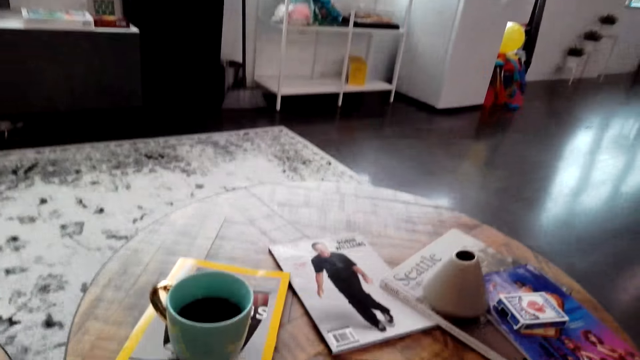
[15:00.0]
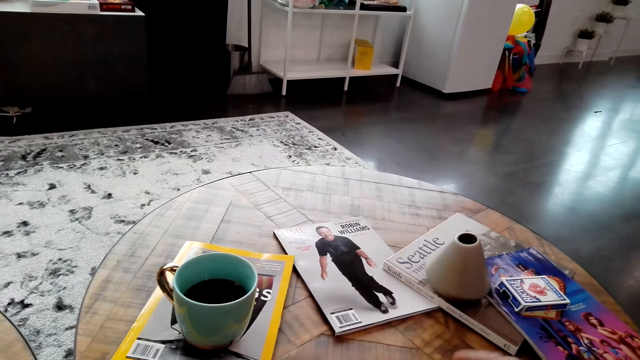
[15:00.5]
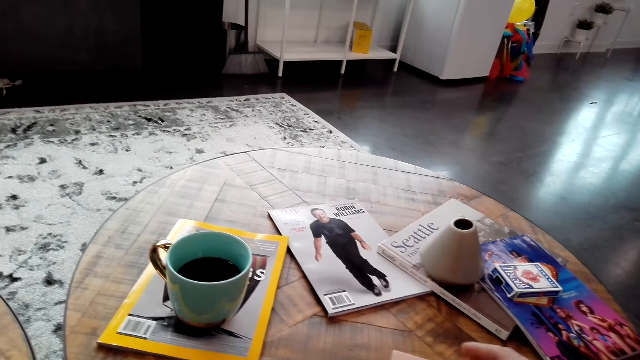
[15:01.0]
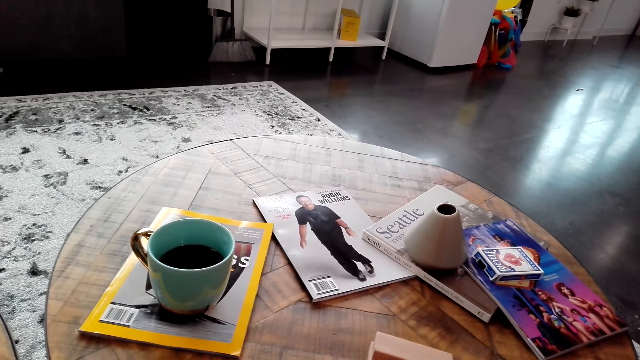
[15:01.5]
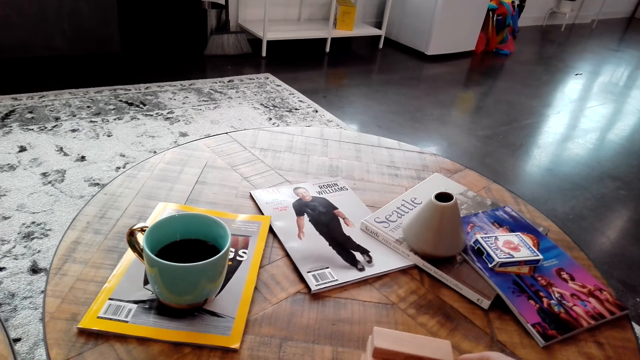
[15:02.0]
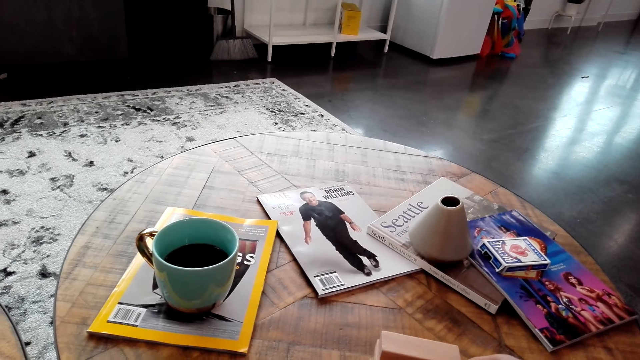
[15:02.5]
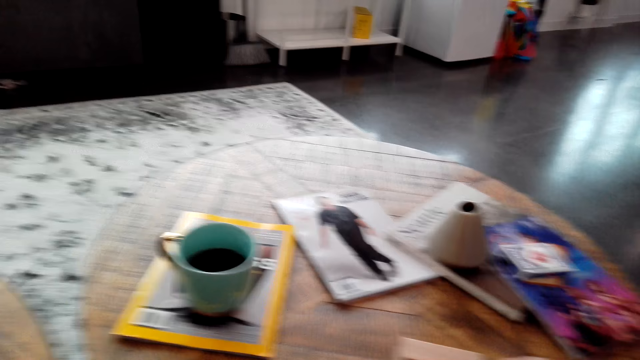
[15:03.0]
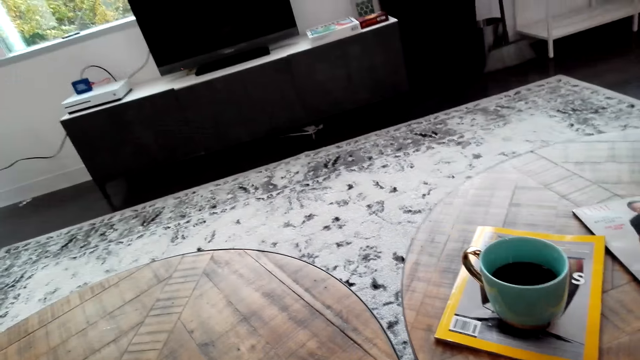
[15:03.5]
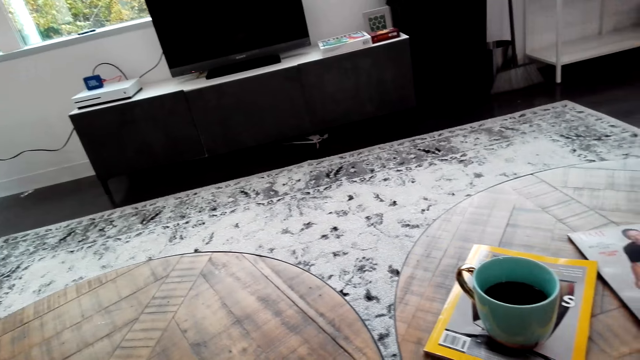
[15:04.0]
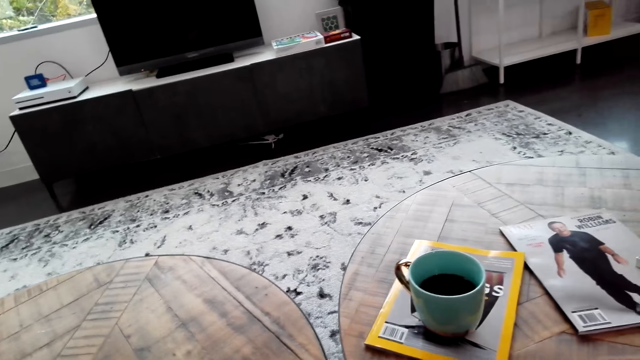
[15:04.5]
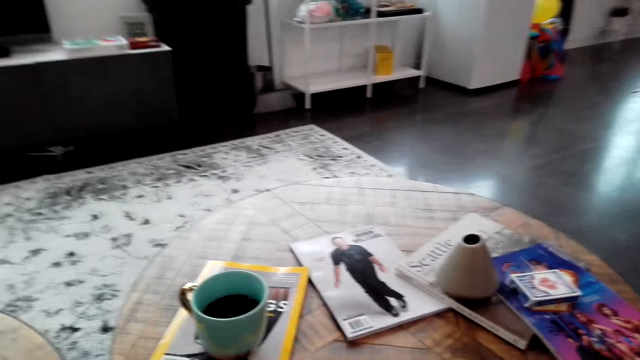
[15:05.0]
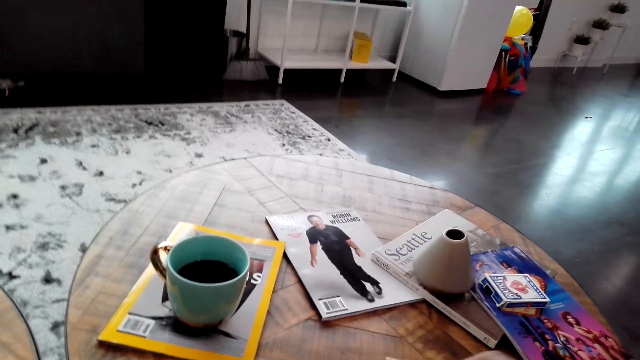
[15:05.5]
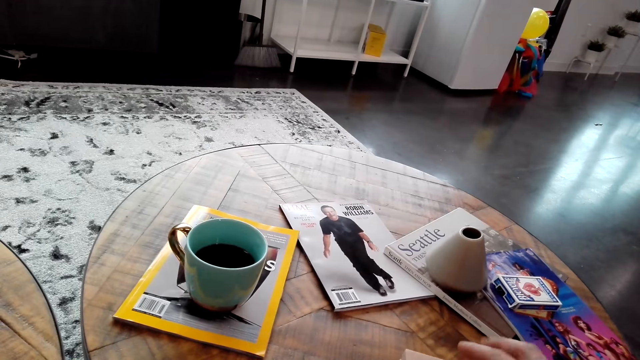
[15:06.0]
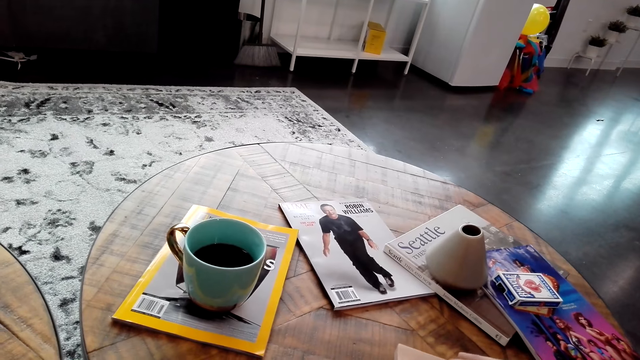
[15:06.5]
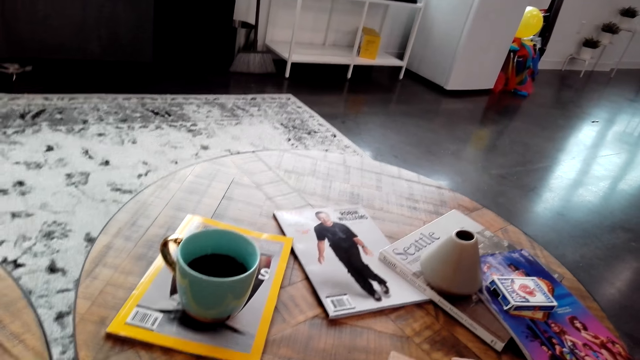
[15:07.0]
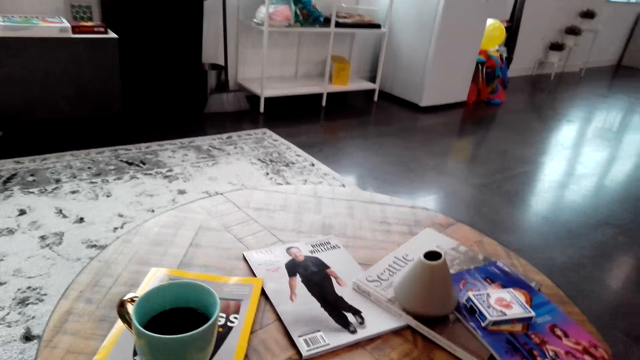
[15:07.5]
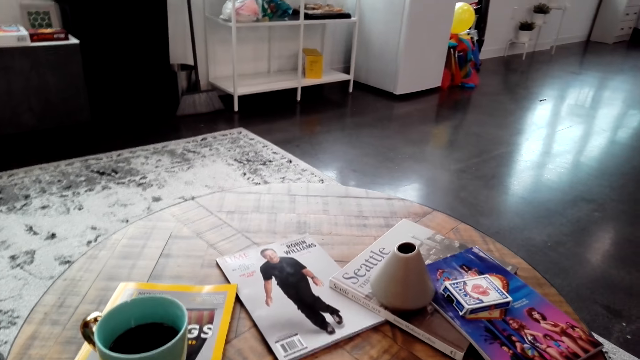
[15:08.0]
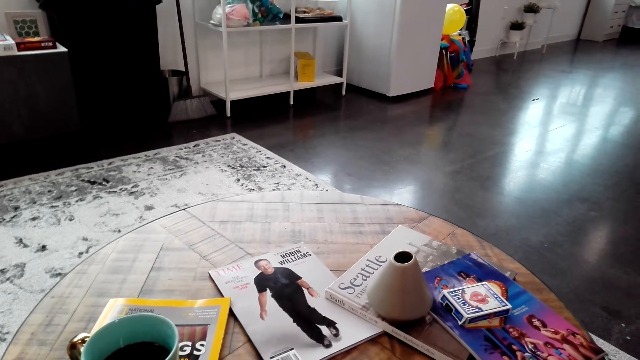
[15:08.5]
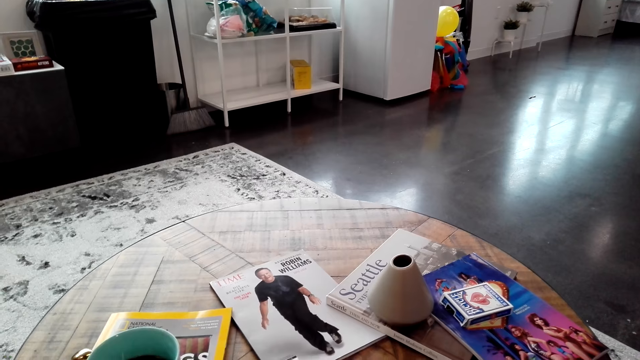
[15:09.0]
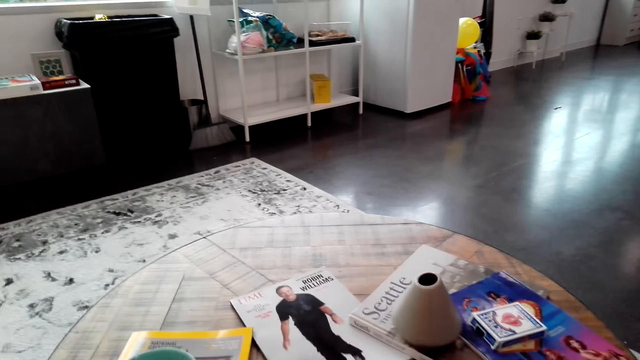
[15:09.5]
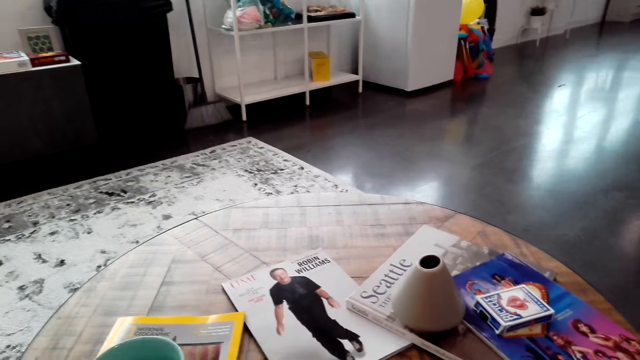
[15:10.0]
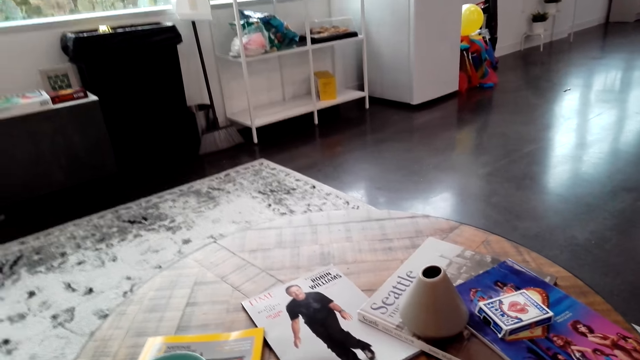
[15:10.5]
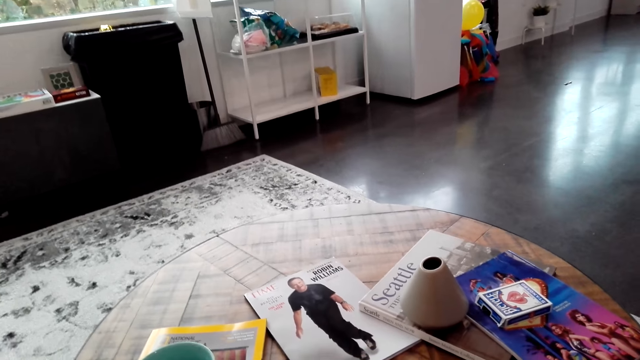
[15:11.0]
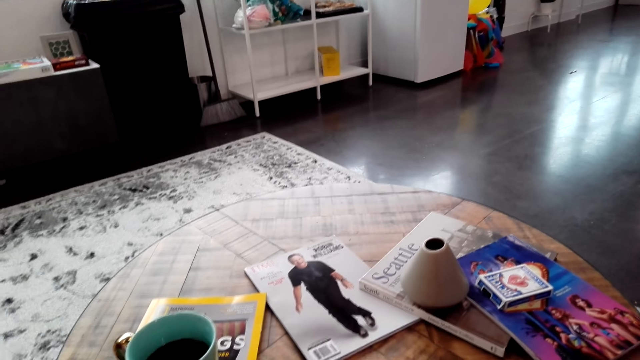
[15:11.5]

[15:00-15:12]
The camera wearer constructs the Jenga game. They touch the Jenga pieces on the table.

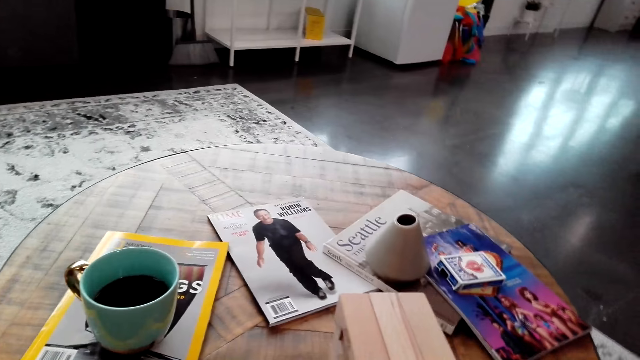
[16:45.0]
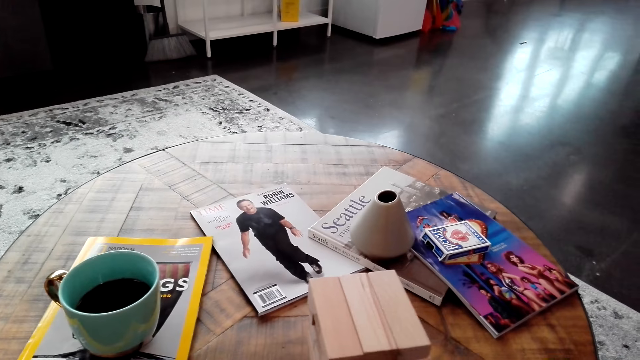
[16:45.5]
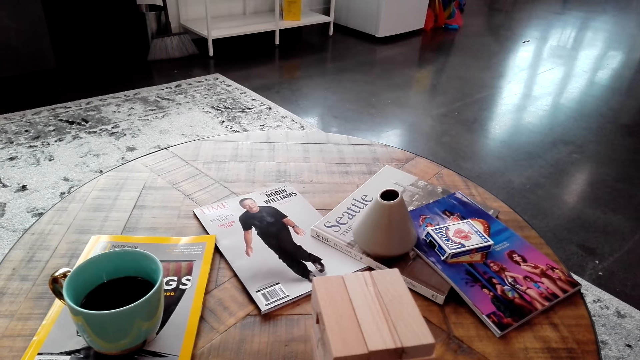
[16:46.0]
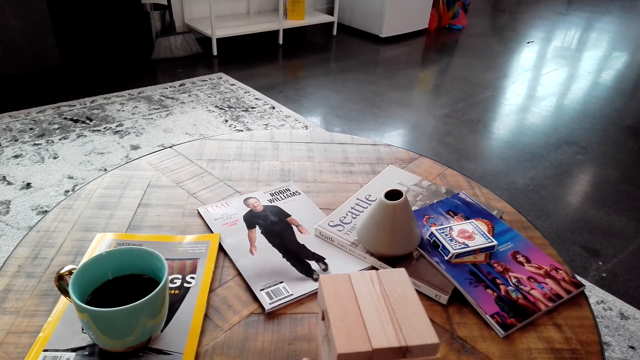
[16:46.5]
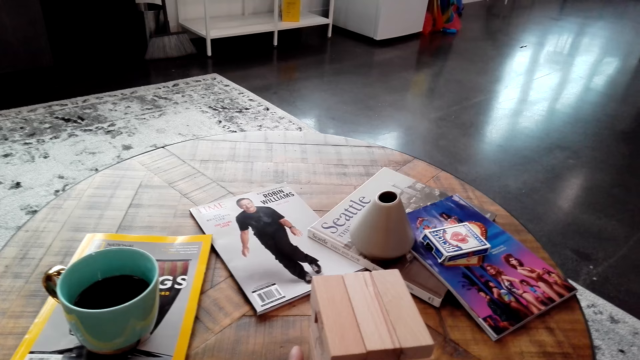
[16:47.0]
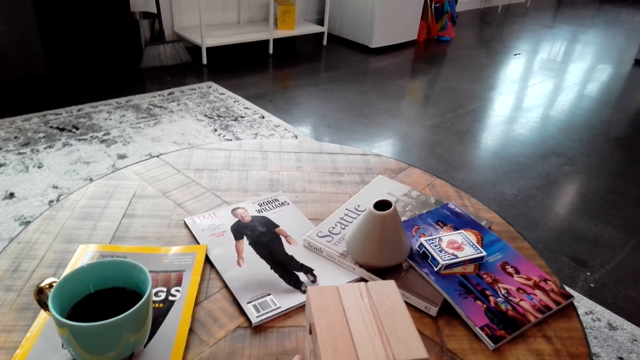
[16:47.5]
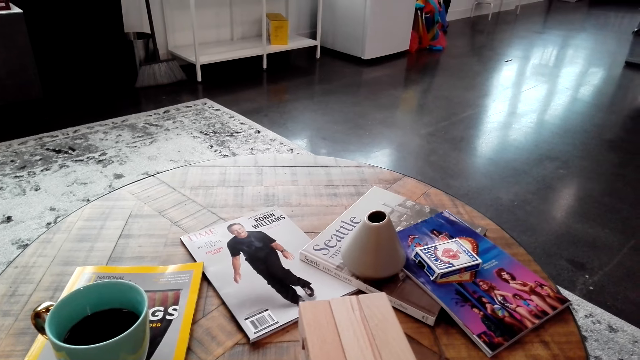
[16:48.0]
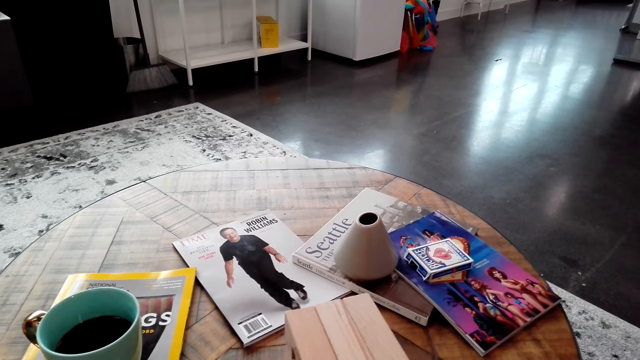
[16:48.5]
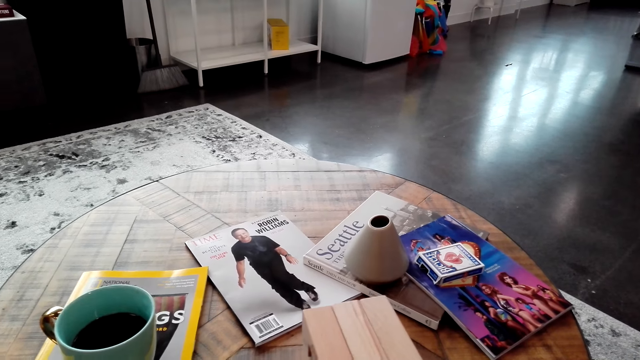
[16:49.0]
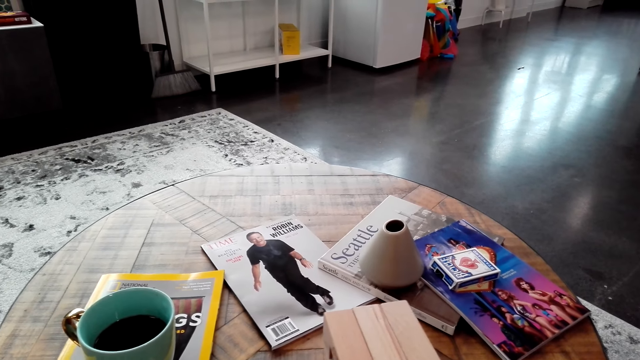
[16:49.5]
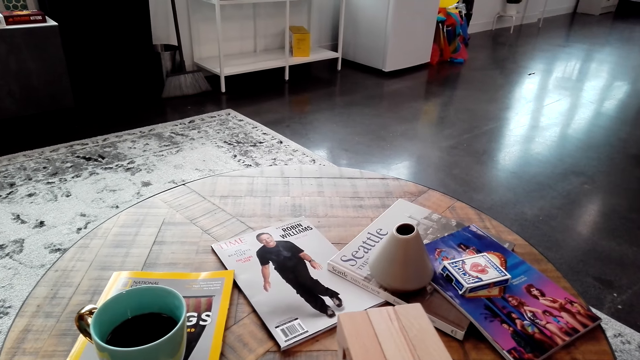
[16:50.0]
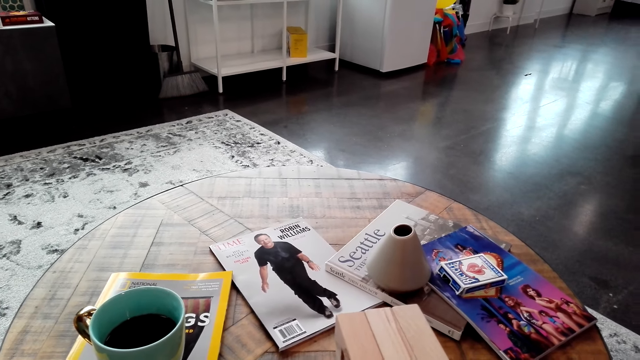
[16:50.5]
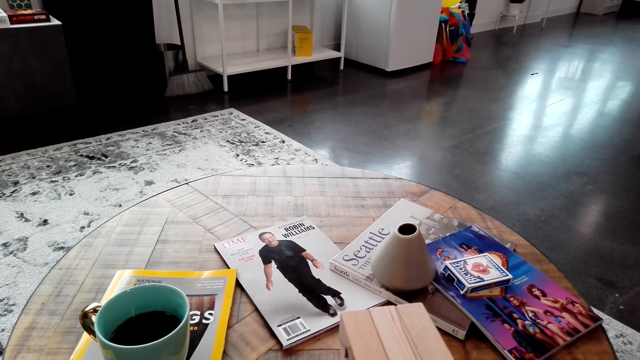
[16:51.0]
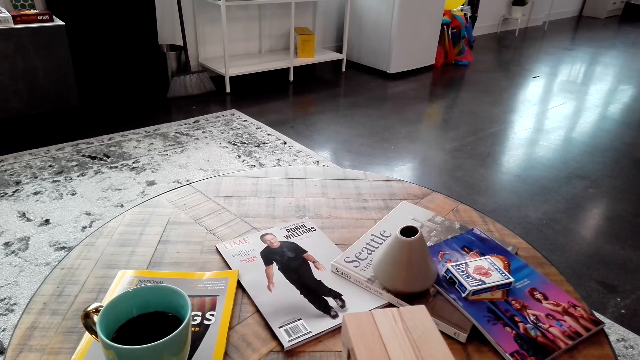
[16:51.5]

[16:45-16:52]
The camera wearer adjusts the jenga game.

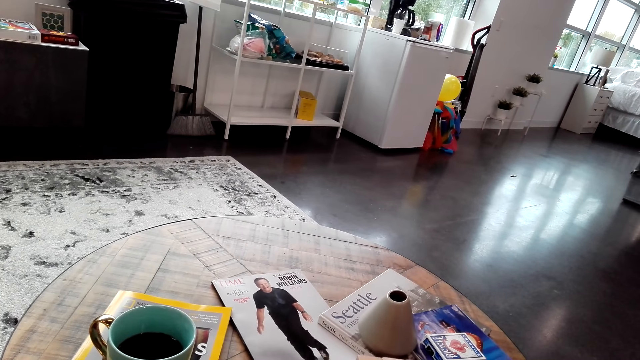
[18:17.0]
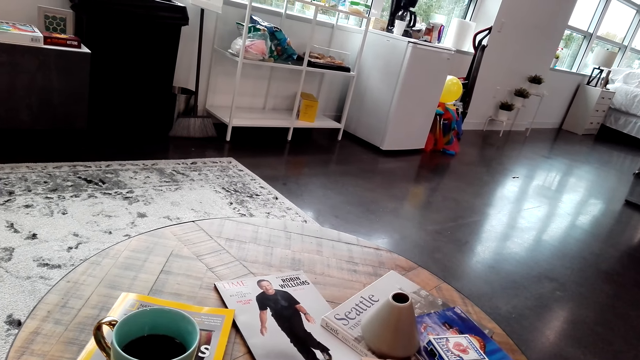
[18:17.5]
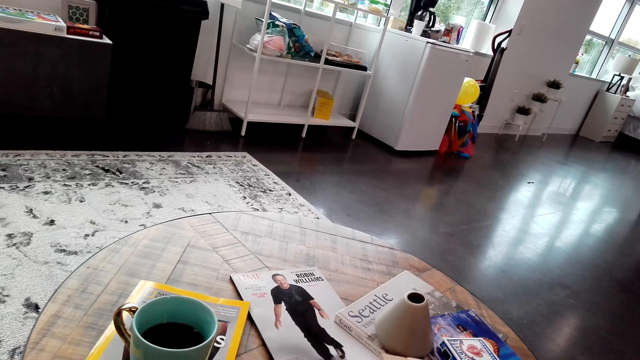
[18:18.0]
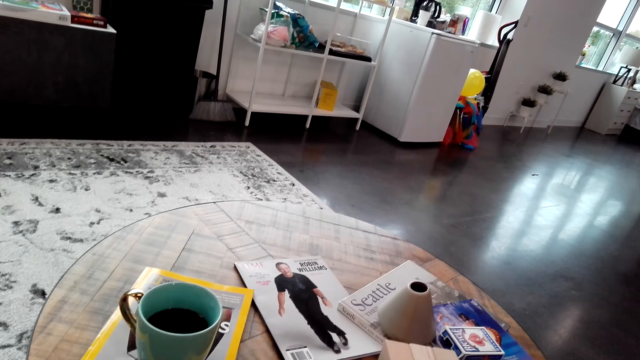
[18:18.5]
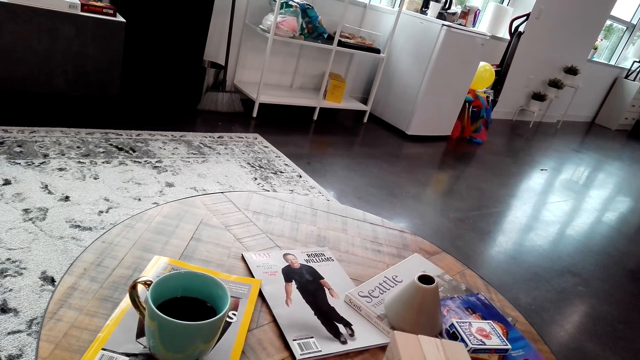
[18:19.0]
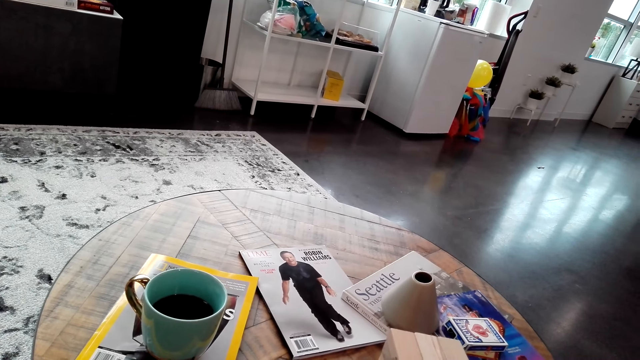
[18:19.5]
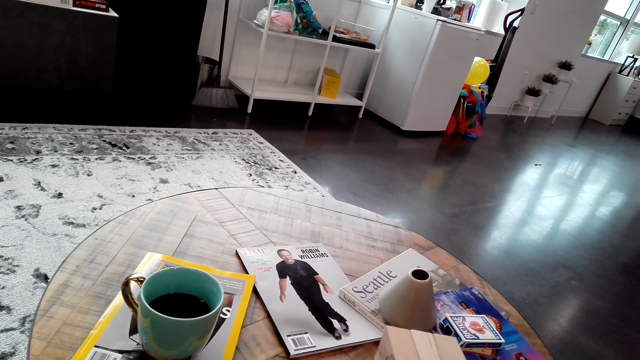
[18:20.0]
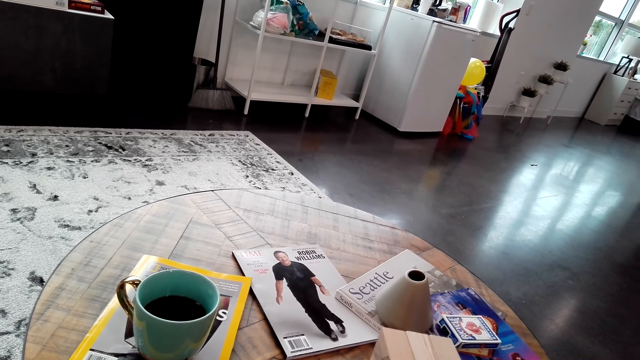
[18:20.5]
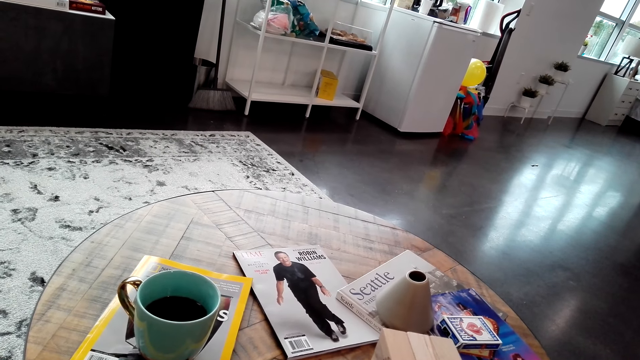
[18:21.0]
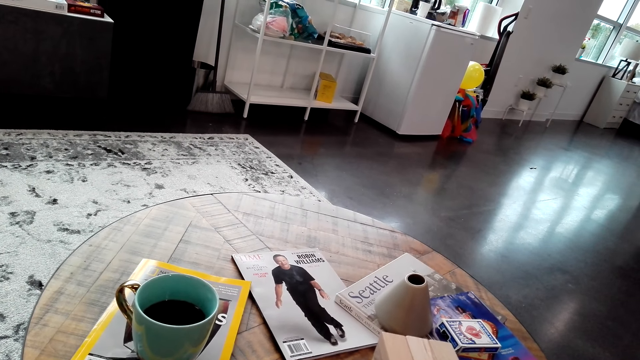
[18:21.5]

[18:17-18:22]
The camera wearer builds the jenga game.
